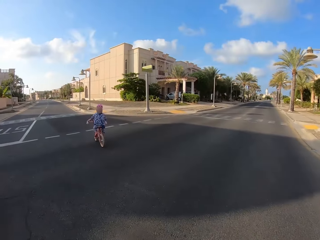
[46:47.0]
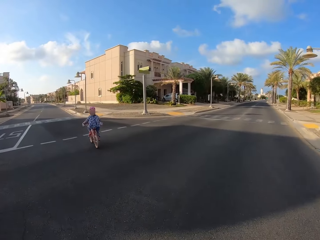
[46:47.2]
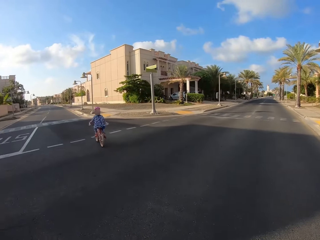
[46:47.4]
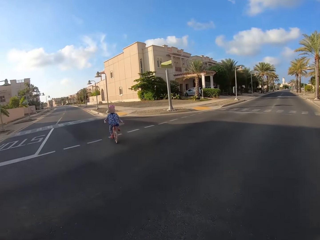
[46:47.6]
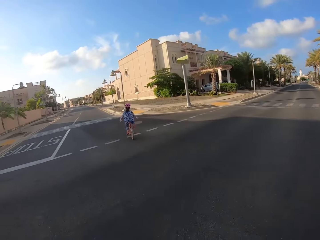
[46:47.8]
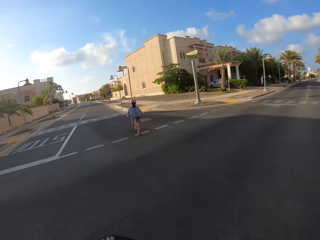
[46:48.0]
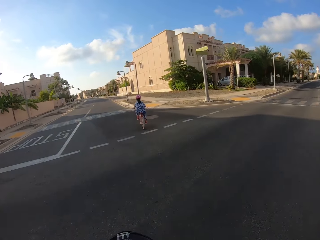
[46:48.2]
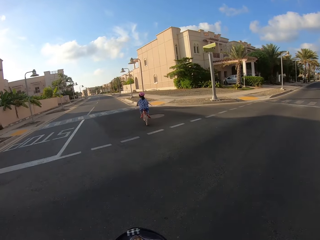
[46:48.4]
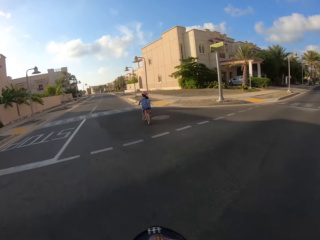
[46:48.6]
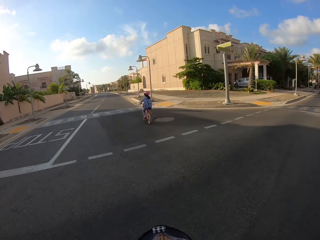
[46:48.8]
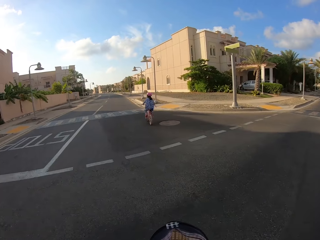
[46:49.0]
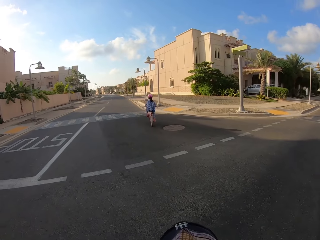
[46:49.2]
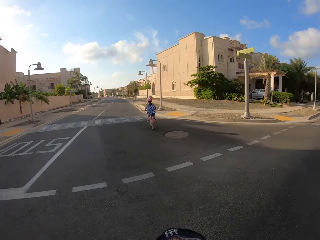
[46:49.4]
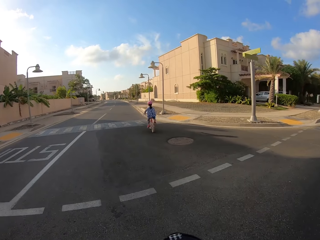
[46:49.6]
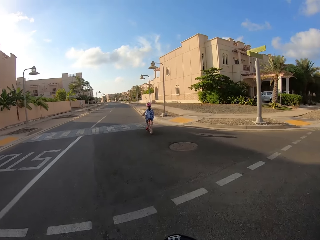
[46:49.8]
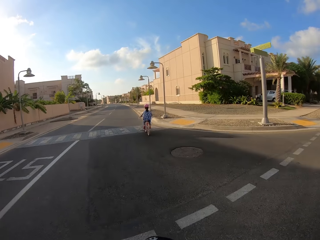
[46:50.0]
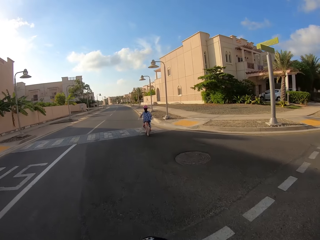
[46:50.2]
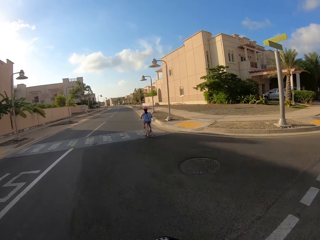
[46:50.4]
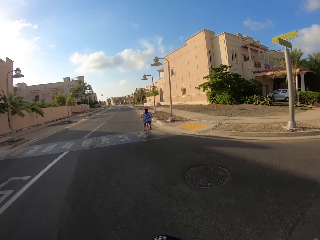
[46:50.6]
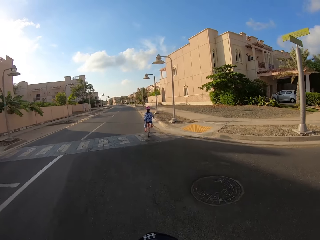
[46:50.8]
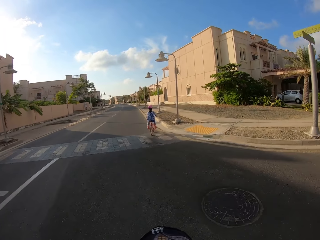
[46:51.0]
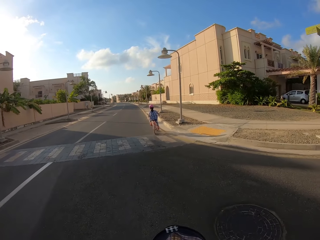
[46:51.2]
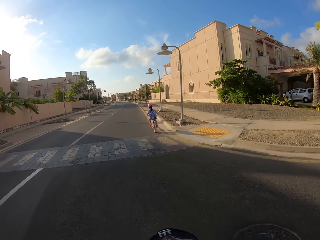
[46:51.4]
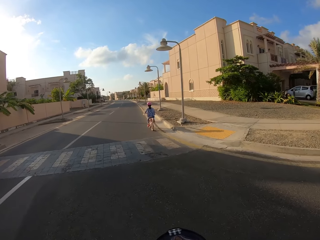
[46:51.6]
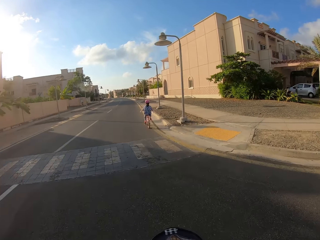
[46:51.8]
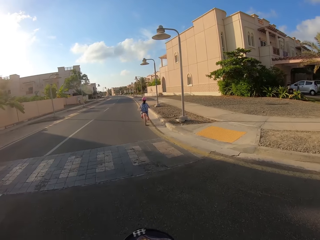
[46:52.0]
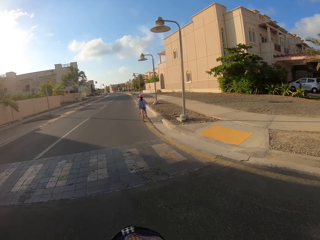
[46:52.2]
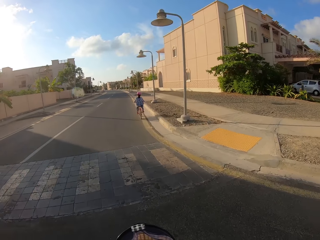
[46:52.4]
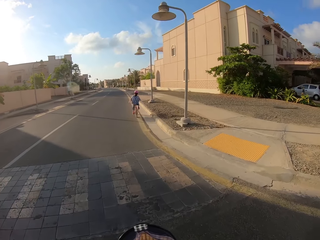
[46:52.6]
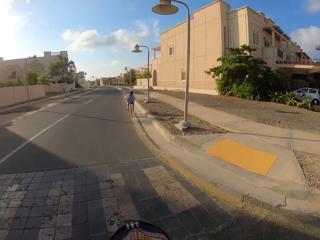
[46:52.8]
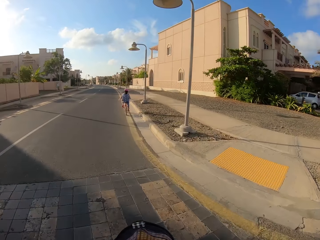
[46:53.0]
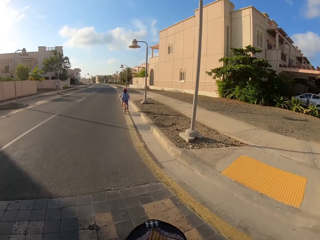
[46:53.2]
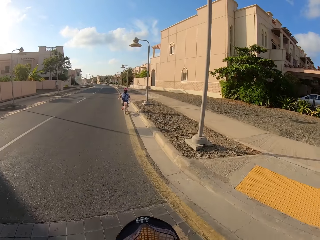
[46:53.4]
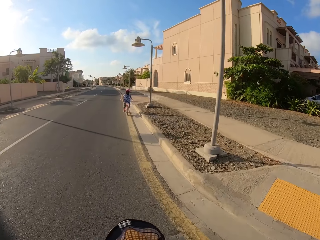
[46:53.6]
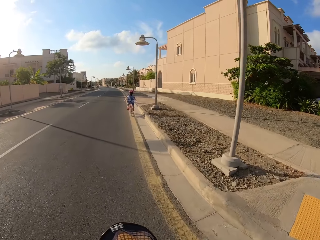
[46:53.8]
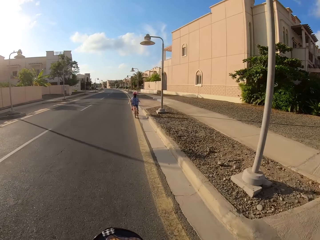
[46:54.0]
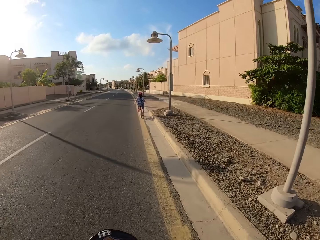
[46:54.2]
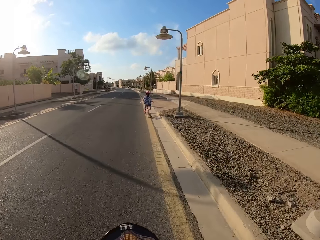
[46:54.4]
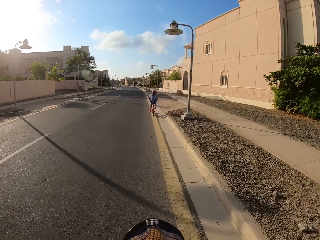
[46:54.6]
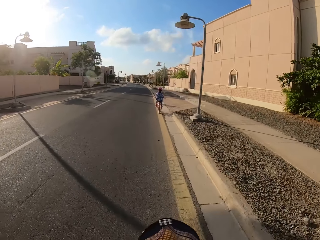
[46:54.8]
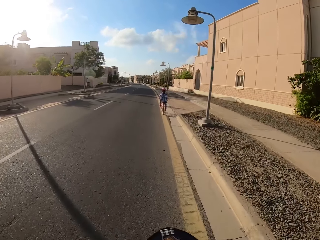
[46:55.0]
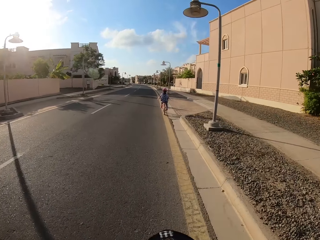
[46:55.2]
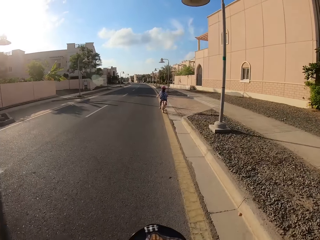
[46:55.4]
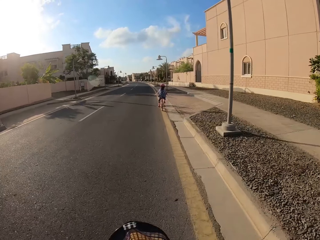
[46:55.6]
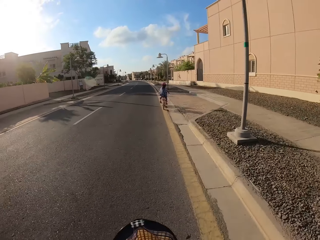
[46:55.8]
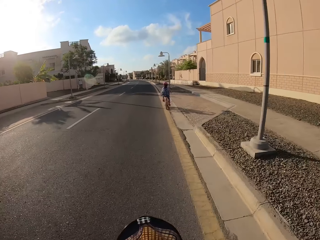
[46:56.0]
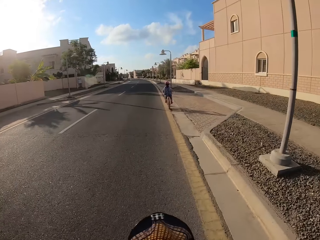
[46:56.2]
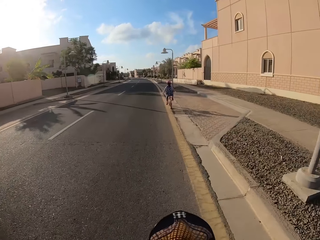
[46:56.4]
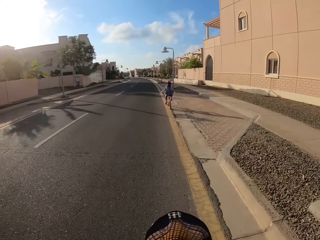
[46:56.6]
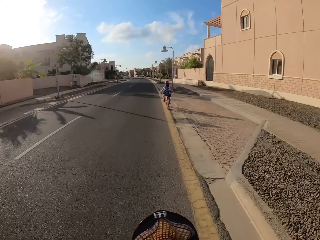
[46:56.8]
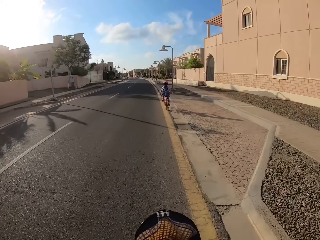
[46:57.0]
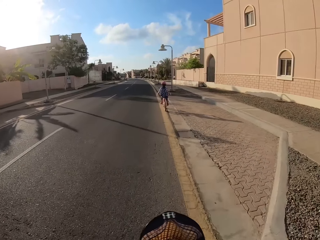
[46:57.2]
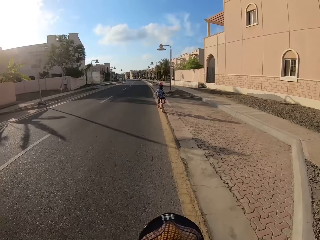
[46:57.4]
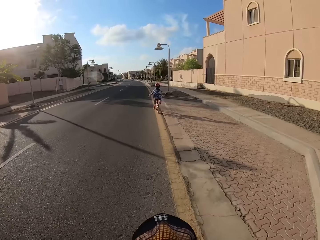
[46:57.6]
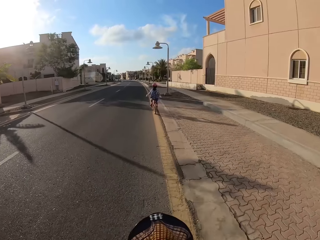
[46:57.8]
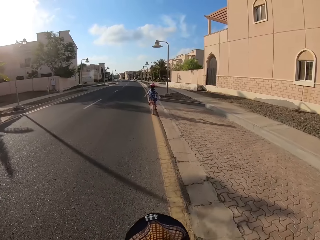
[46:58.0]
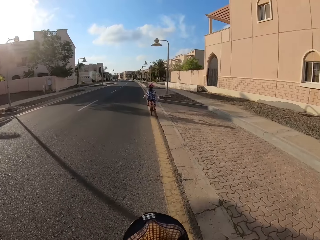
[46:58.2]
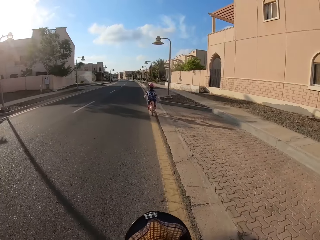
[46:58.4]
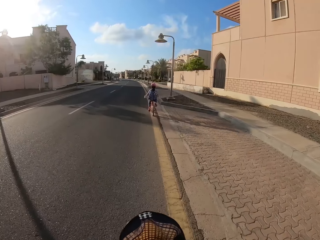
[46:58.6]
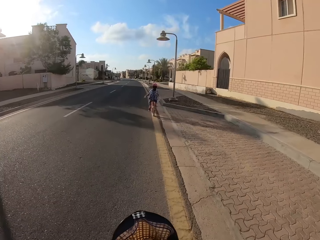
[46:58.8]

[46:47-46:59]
The camera wearer cycles the bicycle on the road.

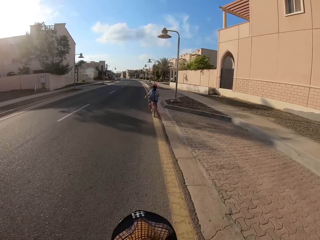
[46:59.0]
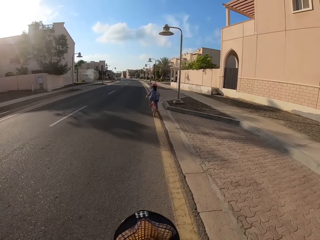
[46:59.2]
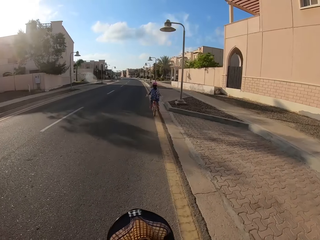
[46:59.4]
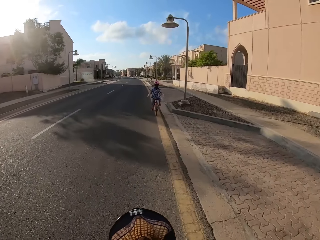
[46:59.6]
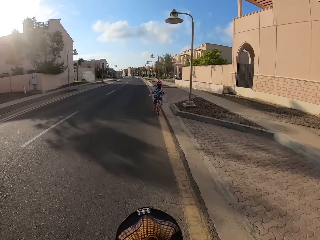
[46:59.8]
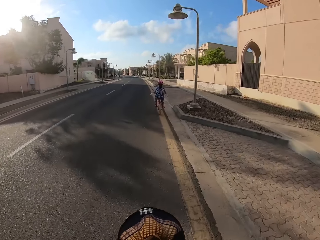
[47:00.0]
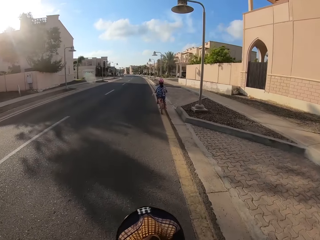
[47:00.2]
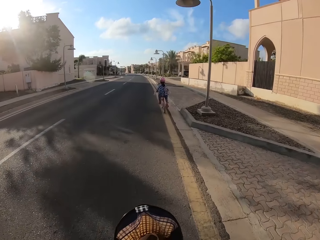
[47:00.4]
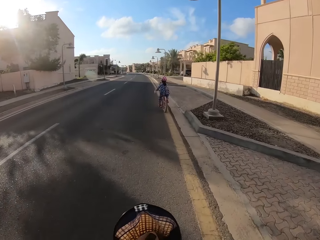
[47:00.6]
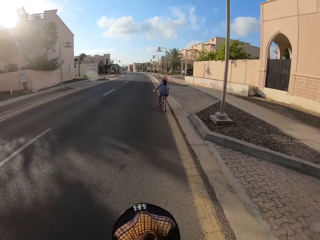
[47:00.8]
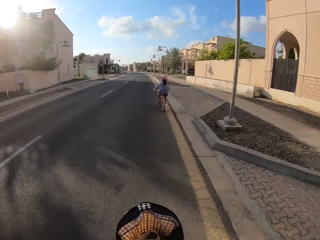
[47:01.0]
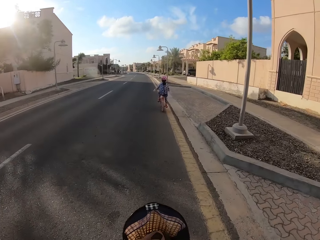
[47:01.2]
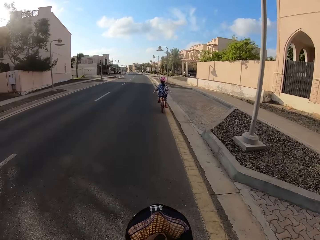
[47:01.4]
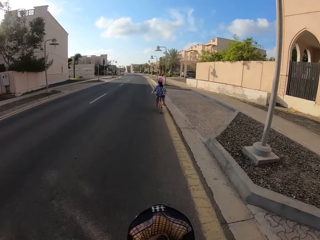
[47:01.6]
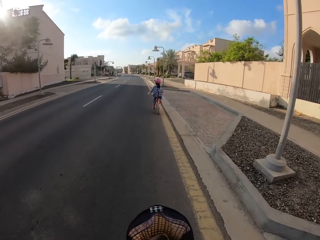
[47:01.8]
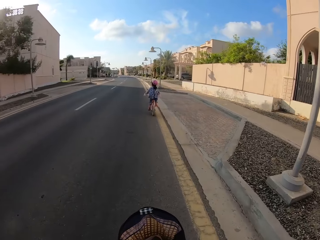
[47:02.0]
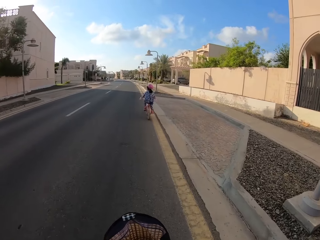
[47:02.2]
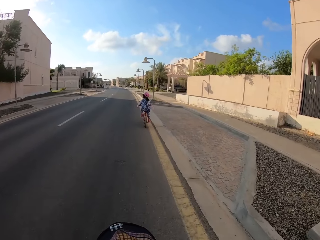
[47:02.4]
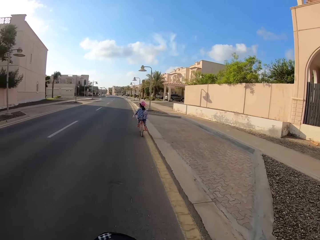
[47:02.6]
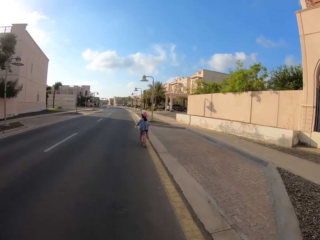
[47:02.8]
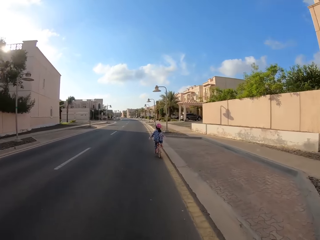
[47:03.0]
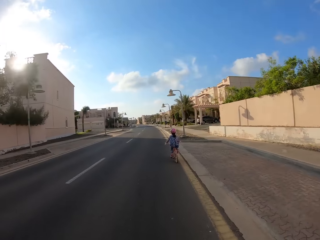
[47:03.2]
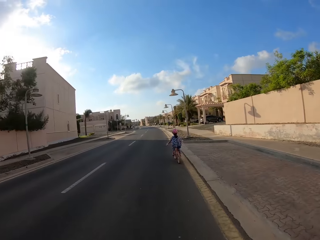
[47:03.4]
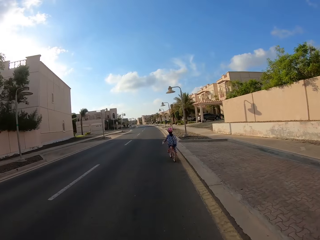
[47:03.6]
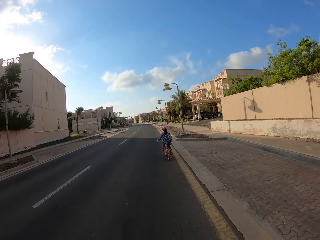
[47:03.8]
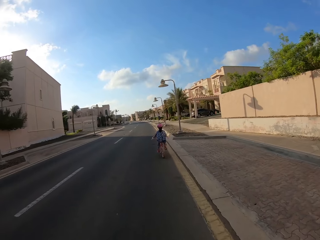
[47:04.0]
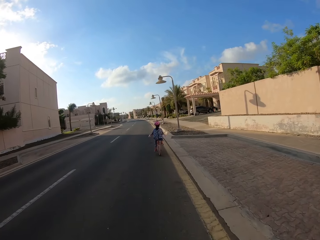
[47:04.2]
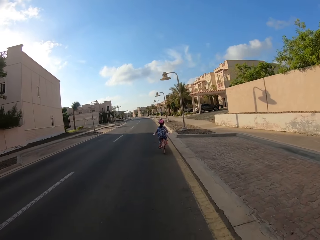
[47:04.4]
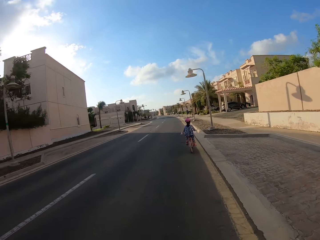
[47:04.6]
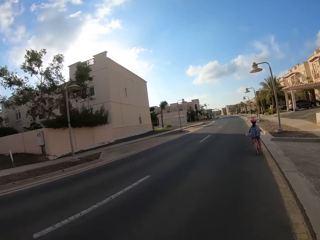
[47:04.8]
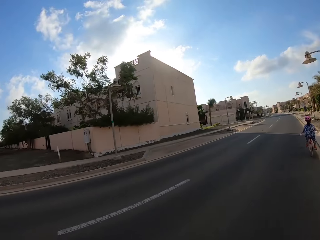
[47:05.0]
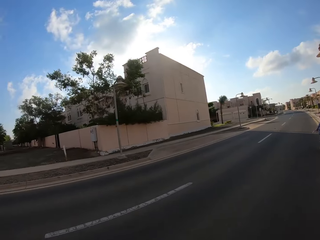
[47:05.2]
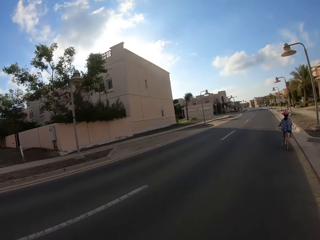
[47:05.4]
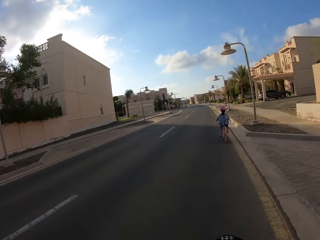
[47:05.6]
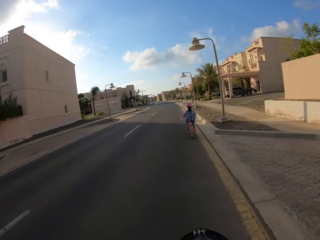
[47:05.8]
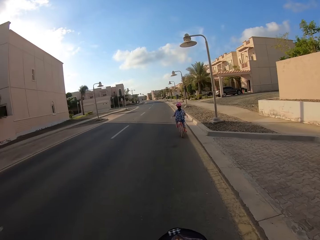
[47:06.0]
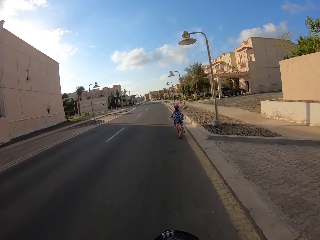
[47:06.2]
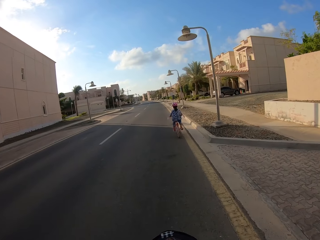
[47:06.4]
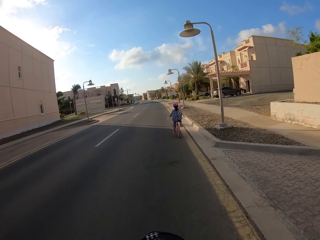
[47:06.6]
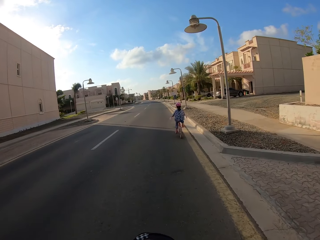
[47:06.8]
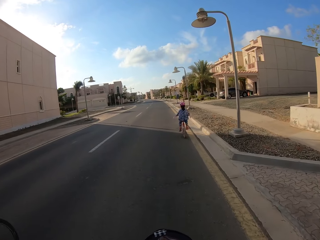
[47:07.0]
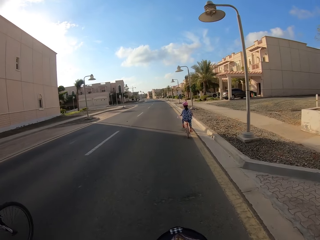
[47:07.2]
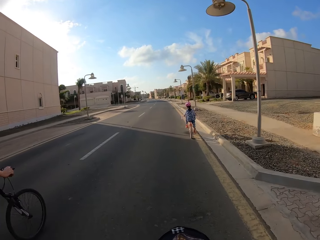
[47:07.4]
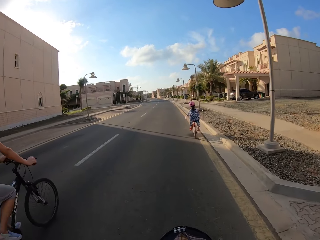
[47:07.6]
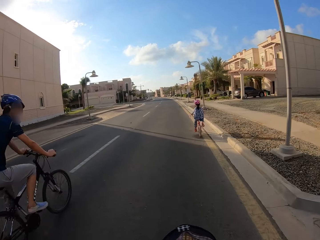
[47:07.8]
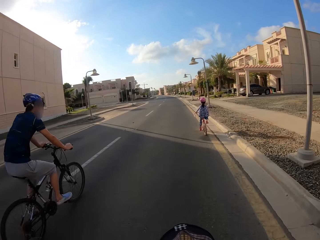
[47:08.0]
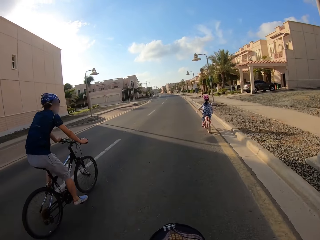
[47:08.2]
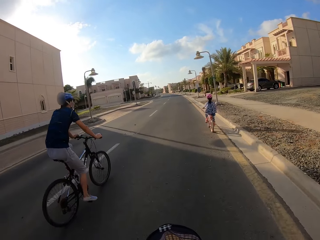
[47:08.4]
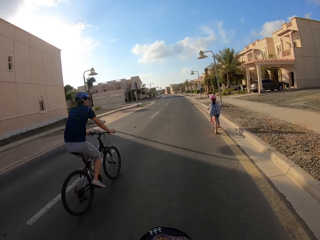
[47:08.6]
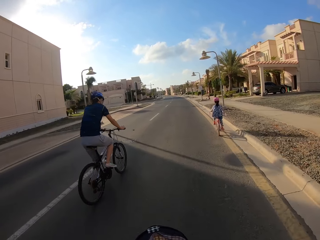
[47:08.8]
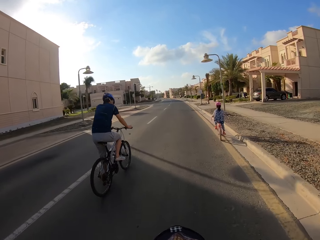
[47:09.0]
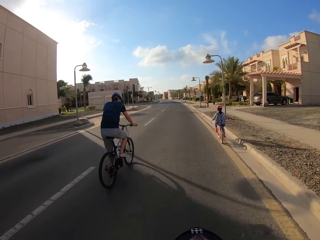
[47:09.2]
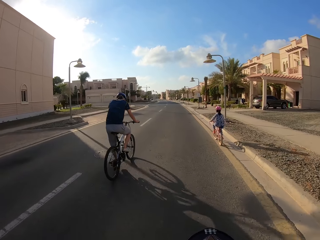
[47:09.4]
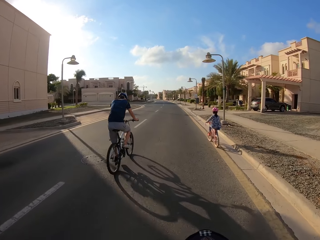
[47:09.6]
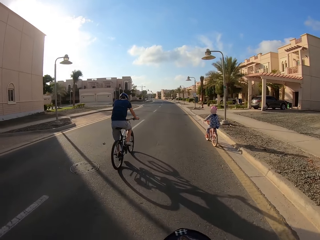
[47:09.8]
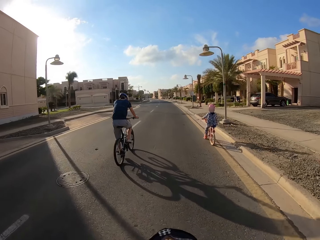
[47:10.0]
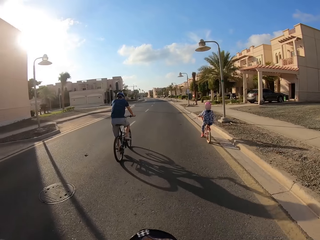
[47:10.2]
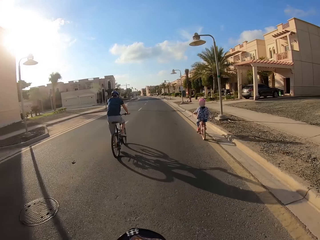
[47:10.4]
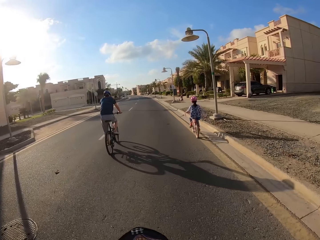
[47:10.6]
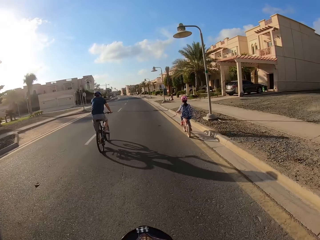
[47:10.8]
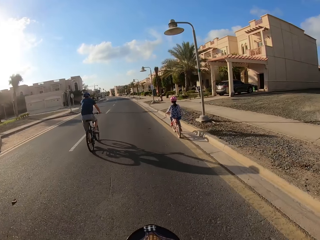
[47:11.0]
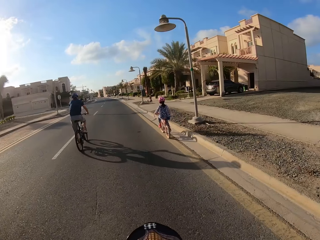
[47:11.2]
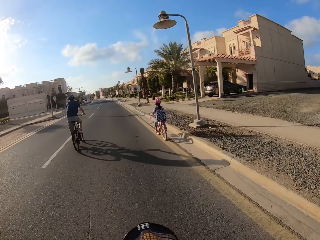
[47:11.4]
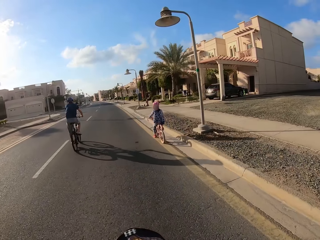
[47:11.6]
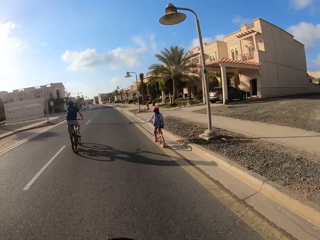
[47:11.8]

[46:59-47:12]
A man overtakes the camera wearer. The man cycles the bicycle on the road.
